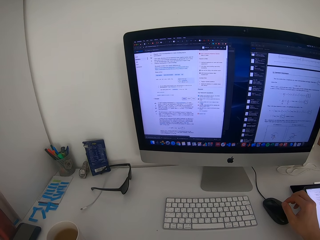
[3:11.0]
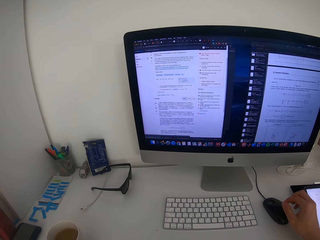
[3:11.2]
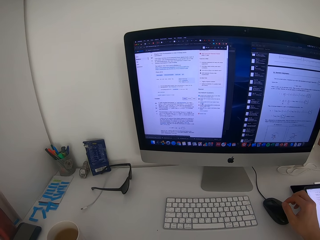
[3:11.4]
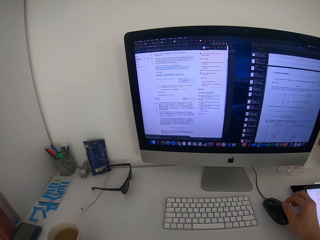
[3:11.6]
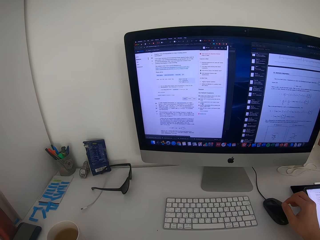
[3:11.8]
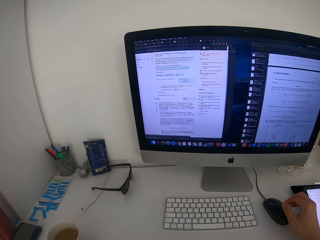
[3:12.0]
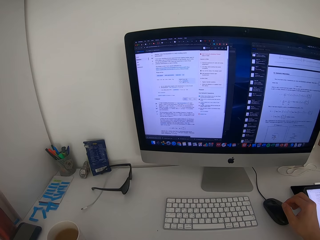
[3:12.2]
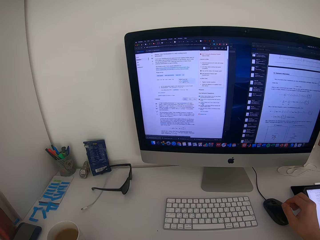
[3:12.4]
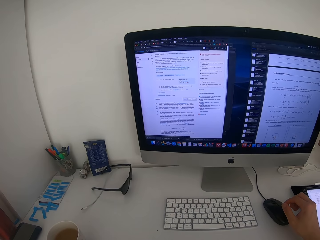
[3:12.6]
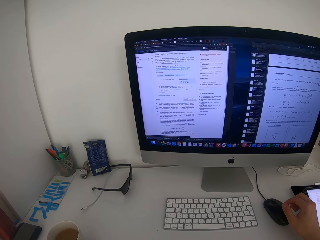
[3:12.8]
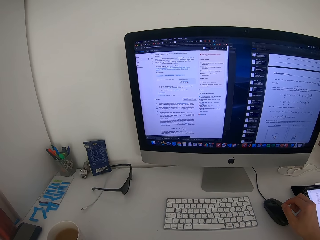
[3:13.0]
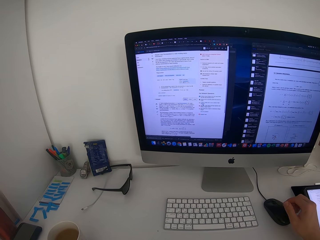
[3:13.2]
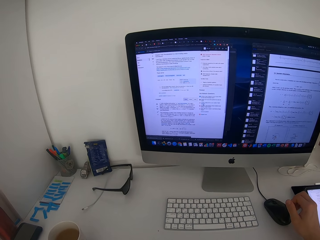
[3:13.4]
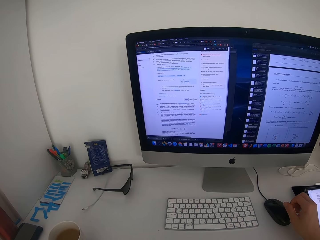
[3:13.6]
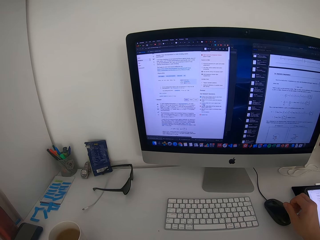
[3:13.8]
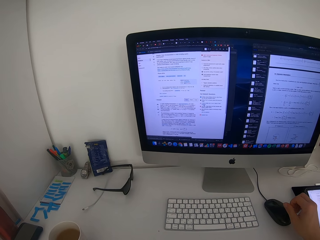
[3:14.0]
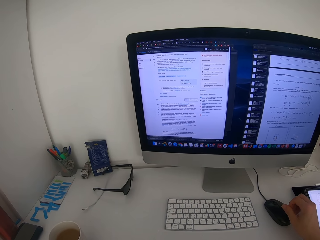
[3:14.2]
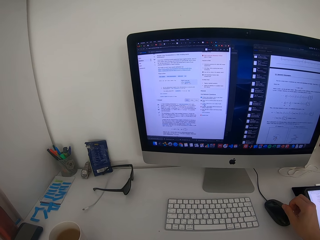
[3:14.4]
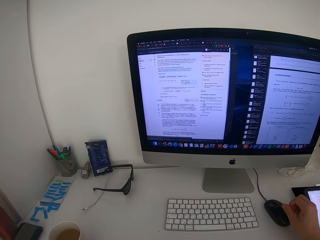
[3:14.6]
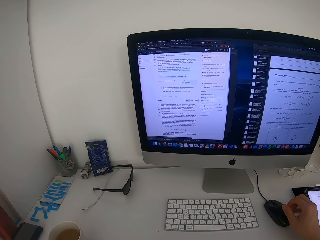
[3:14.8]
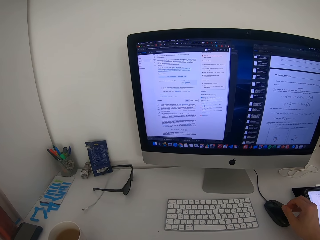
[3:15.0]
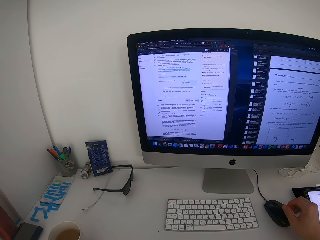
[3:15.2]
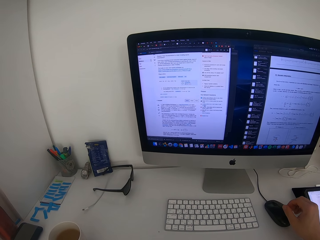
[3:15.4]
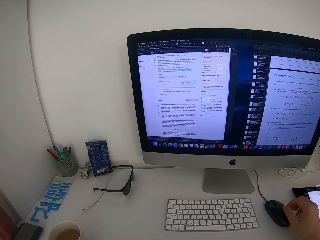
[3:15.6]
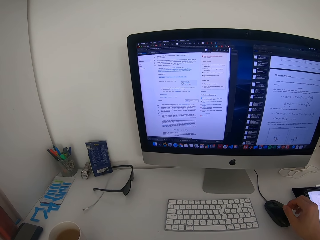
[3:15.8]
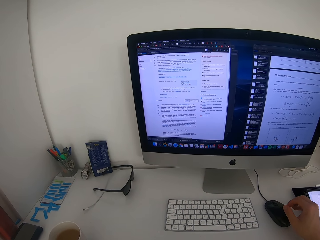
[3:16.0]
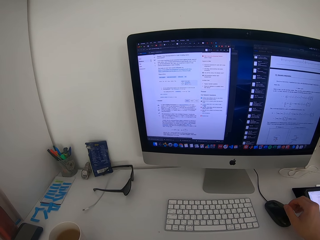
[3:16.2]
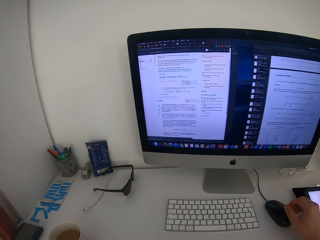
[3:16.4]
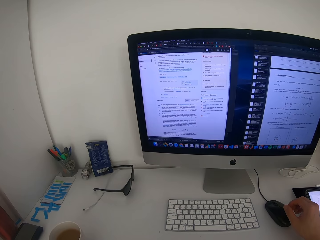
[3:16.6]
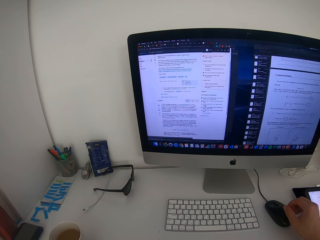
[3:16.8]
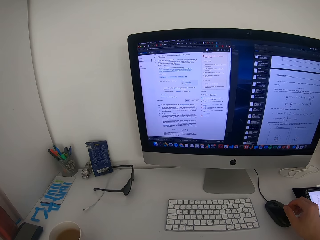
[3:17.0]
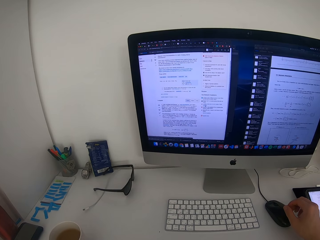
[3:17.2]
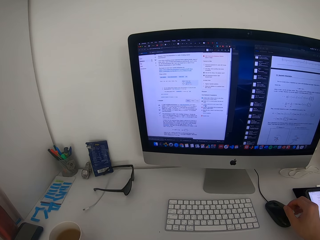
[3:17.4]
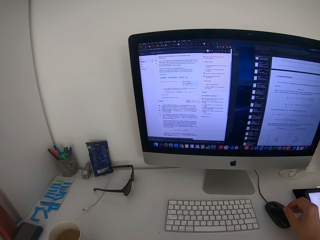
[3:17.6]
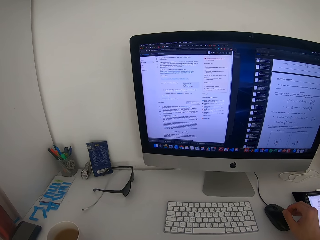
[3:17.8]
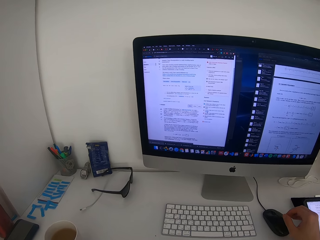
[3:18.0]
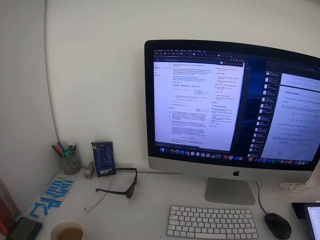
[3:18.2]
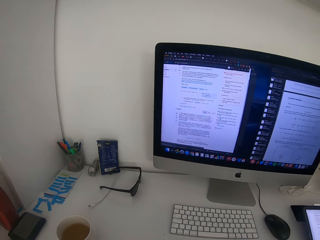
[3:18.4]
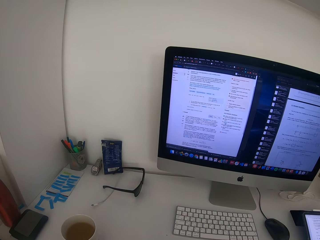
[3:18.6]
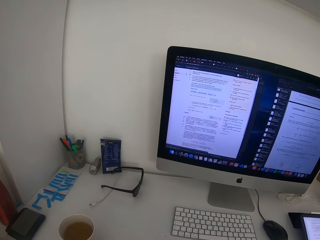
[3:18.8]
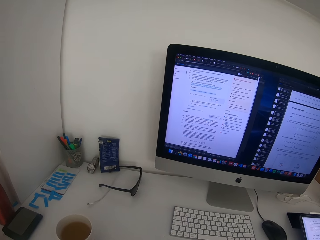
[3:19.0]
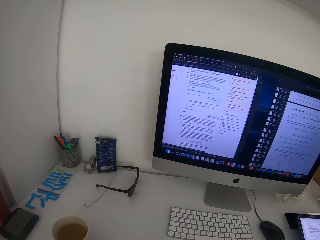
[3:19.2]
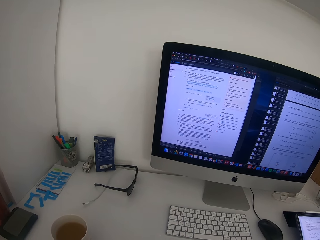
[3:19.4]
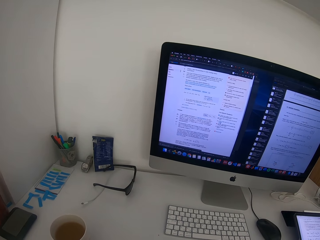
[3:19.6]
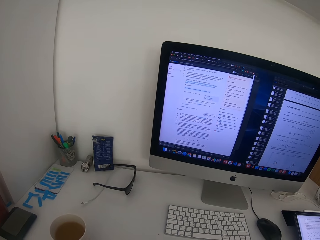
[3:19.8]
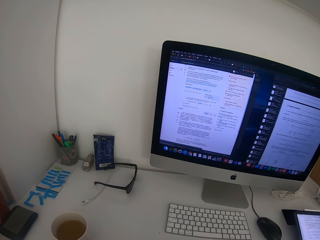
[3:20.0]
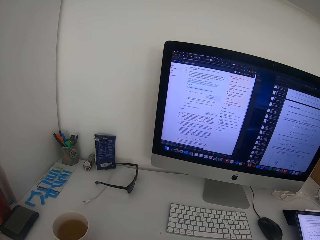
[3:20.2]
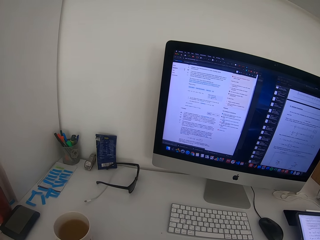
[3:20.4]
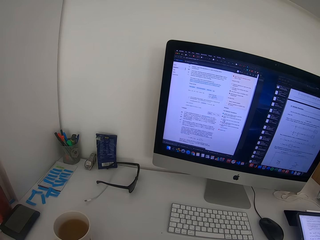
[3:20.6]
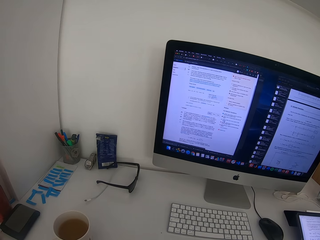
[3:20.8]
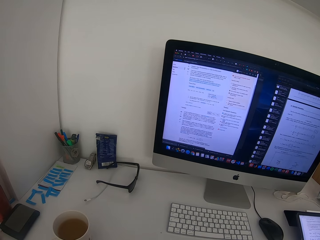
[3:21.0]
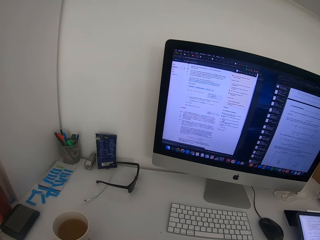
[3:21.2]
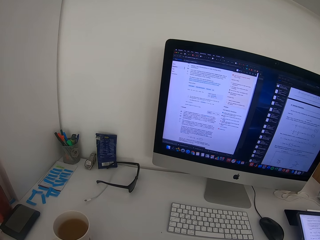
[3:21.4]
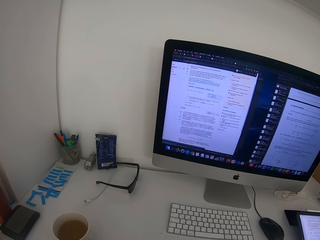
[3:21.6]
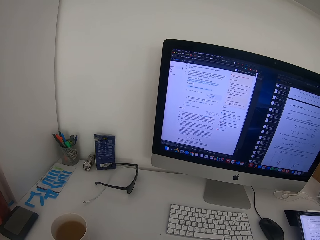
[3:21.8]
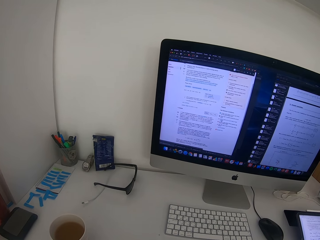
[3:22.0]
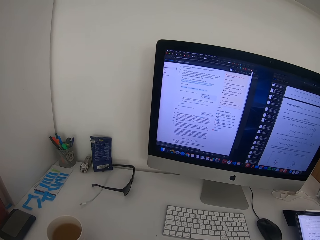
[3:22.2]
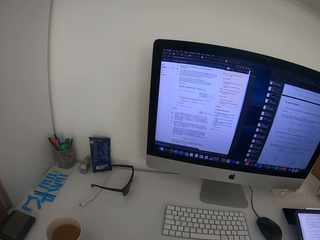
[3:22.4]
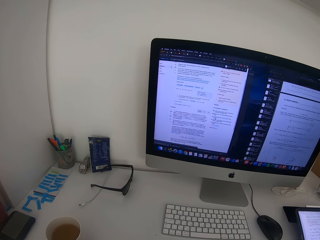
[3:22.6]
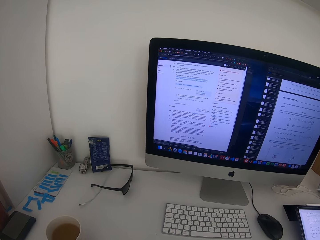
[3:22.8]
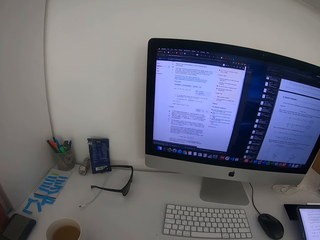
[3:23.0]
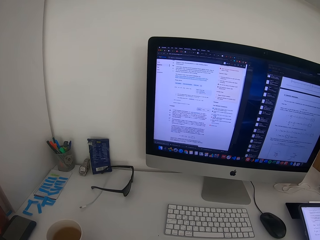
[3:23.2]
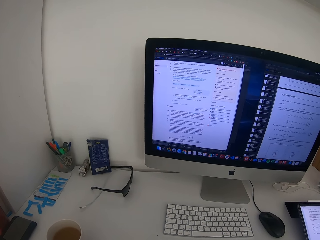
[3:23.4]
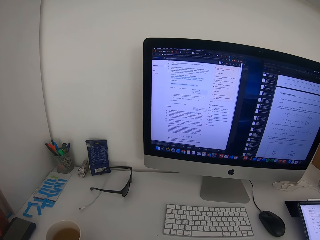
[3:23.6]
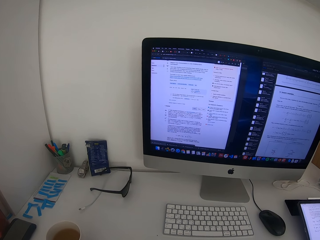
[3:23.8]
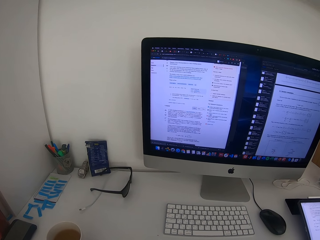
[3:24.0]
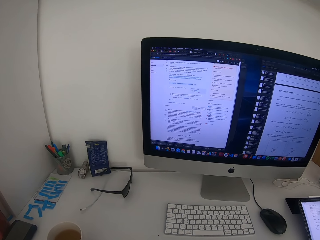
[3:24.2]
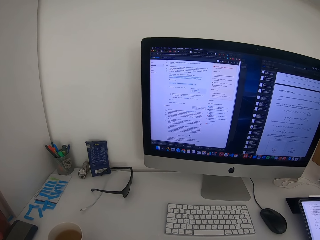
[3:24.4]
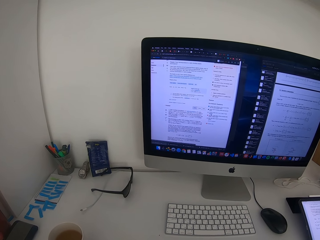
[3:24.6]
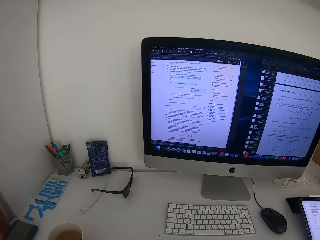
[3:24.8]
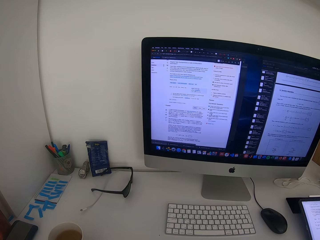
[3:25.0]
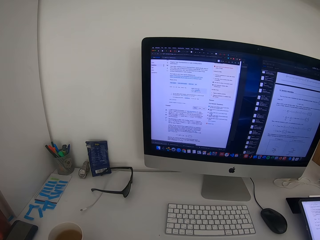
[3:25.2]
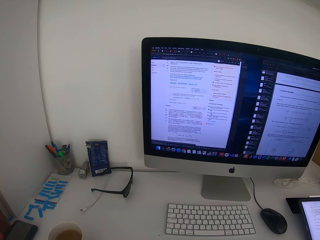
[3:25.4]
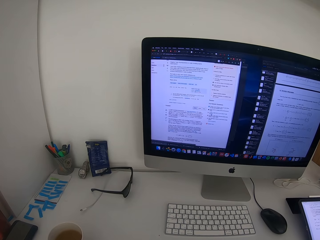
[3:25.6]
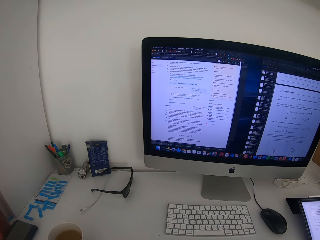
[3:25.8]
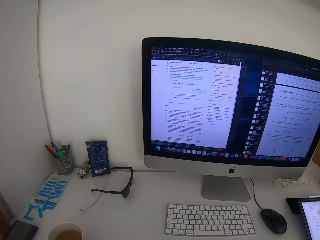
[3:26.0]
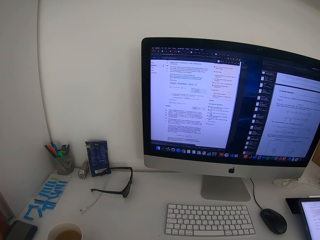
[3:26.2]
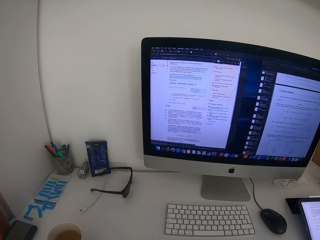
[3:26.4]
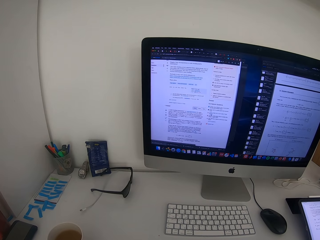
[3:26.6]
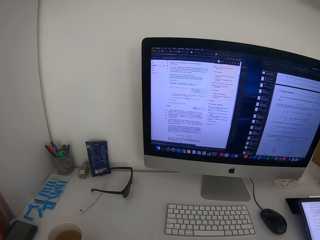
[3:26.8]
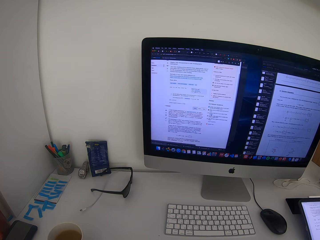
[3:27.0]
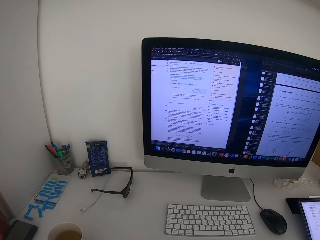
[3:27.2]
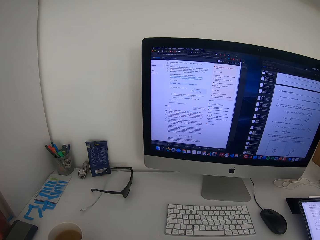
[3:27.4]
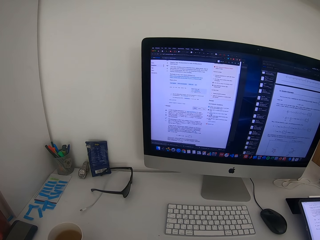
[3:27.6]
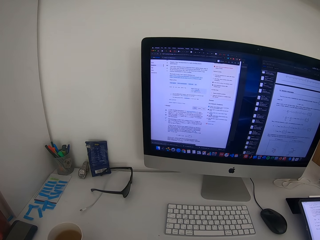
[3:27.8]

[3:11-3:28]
The camera wearer looks at the monitor screen. They look at the computer.

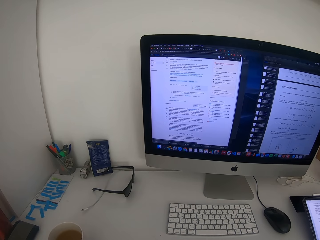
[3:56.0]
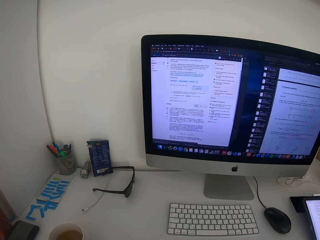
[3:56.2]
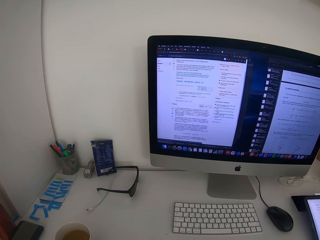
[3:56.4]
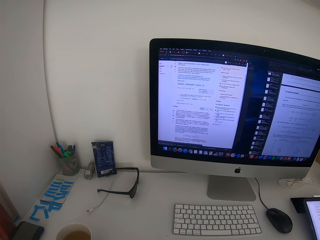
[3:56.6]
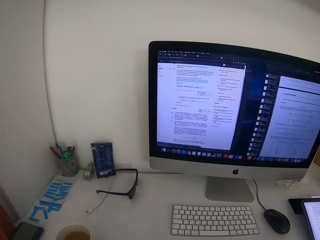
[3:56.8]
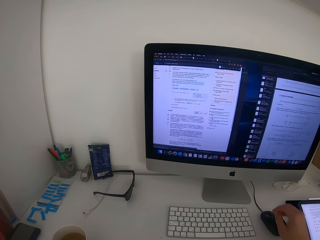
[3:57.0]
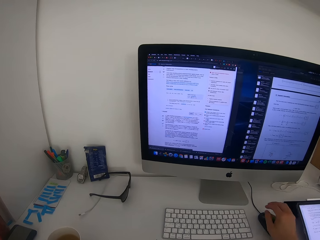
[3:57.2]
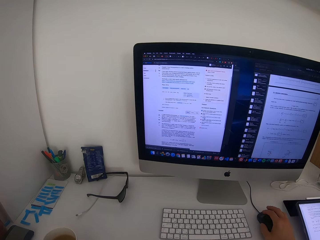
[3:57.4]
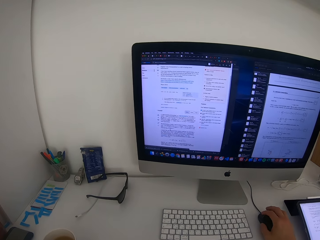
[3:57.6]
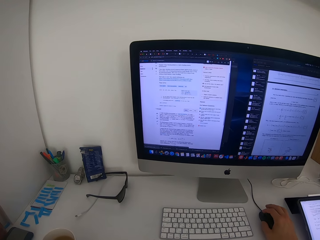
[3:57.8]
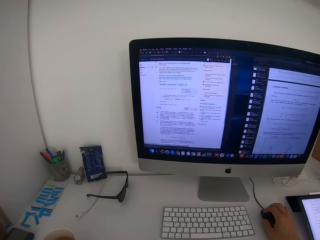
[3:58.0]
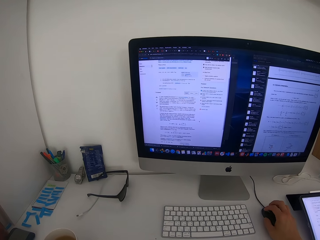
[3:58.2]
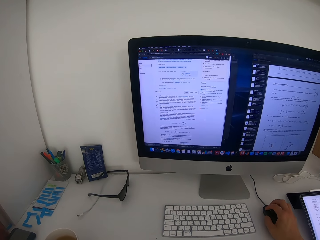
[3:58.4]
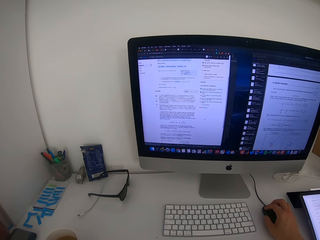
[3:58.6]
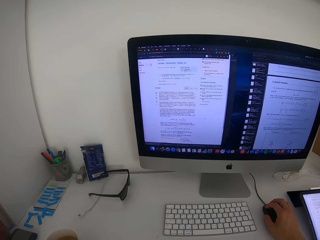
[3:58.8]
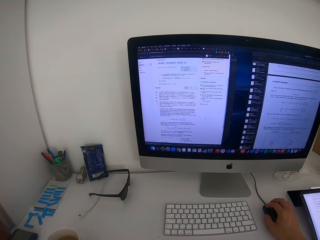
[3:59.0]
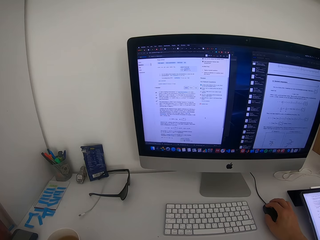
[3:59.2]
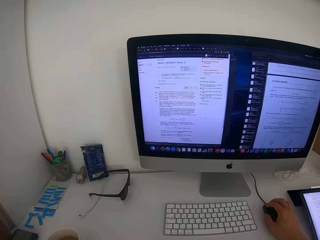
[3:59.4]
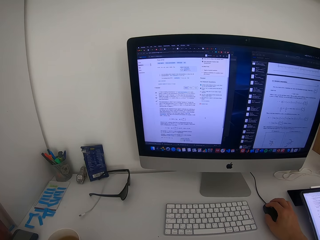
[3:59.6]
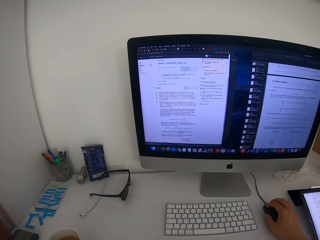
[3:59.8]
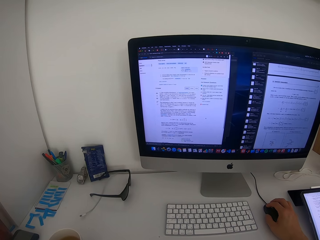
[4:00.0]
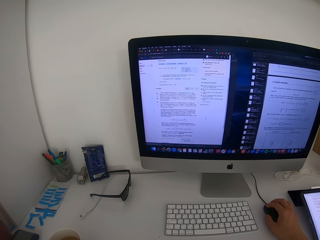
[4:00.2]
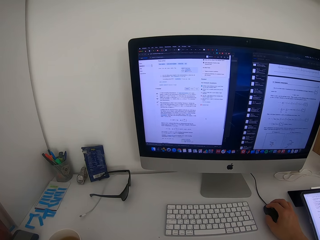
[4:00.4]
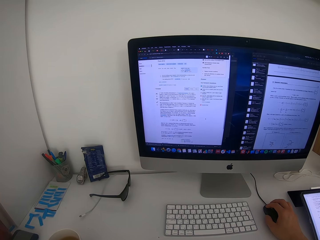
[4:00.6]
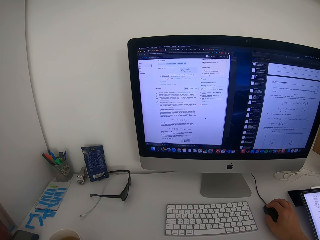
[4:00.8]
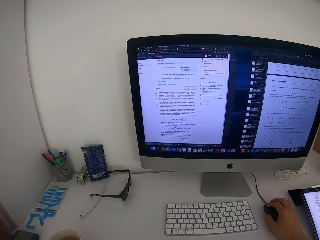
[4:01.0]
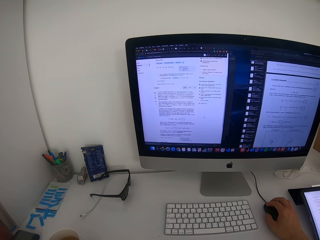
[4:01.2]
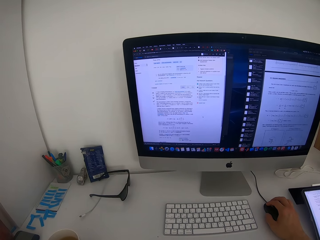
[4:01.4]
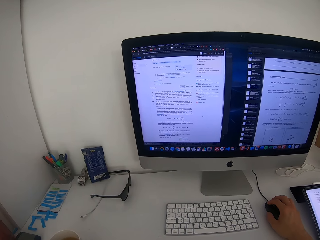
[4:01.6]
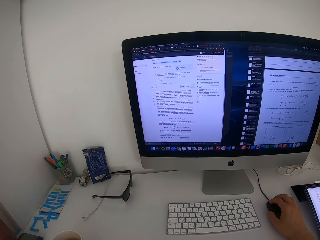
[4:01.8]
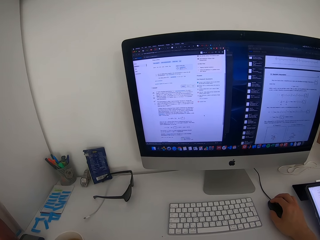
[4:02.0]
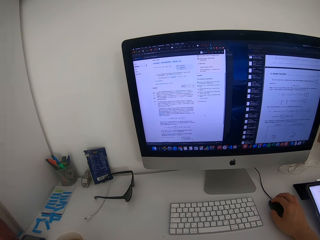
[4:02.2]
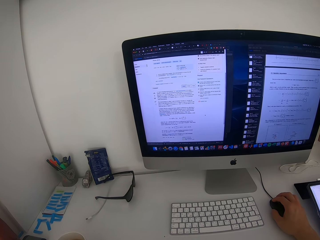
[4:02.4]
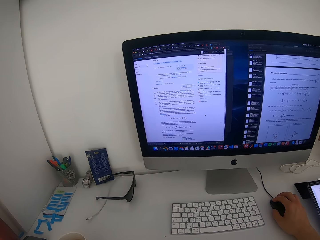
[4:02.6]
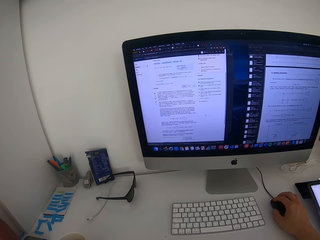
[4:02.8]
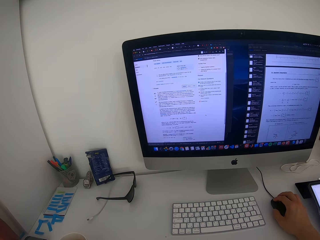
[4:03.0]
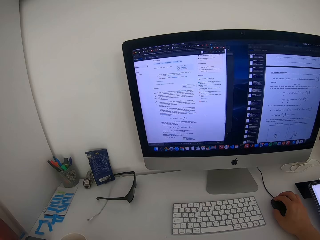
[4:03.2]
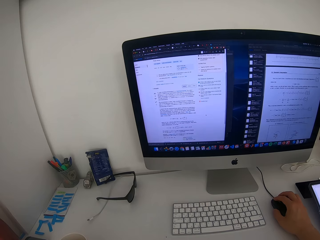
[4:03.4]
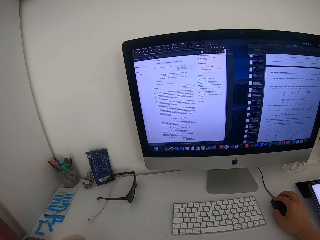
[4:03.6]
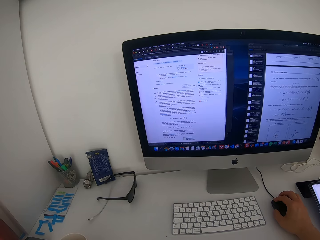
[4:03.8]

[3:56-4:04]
The camera wearer scrolls the mouse. They hold the mouse. They move the mouse. They look at the monitor screen.
